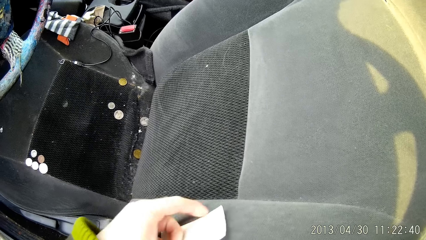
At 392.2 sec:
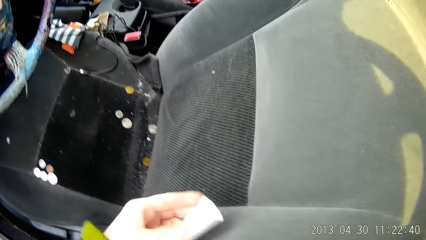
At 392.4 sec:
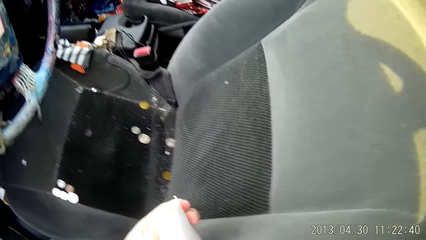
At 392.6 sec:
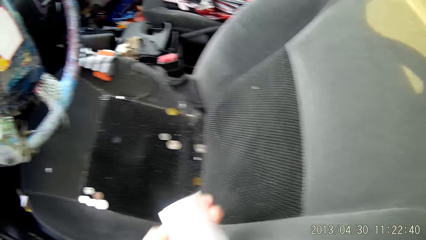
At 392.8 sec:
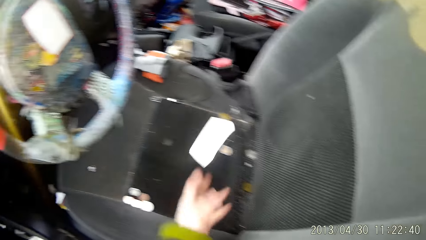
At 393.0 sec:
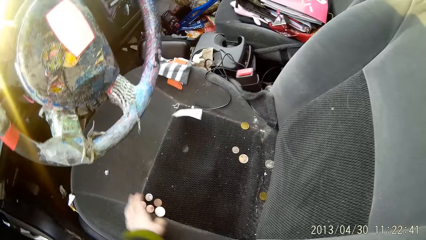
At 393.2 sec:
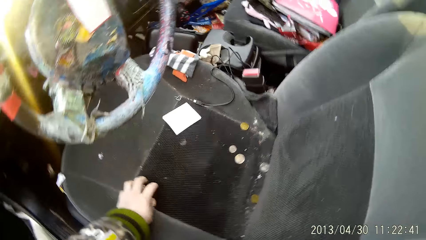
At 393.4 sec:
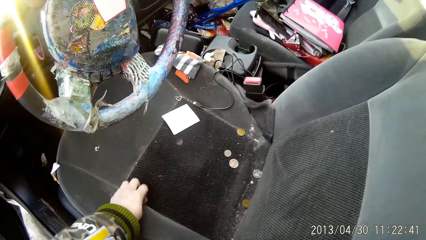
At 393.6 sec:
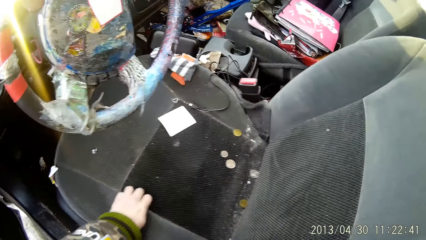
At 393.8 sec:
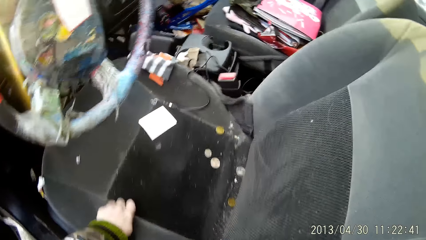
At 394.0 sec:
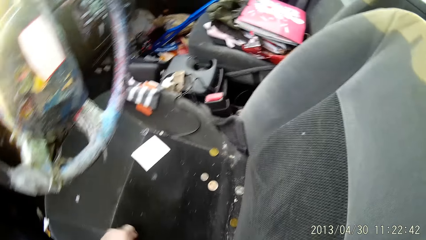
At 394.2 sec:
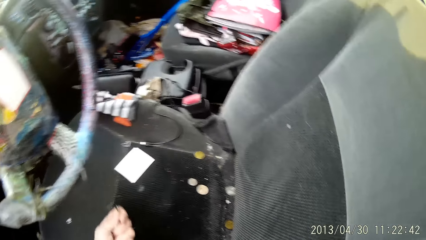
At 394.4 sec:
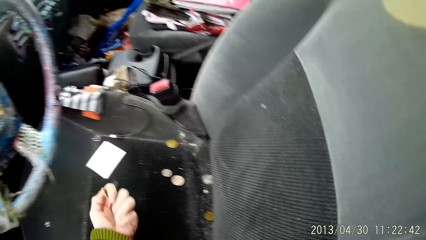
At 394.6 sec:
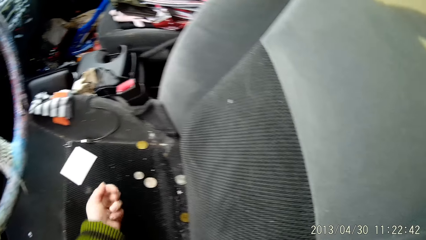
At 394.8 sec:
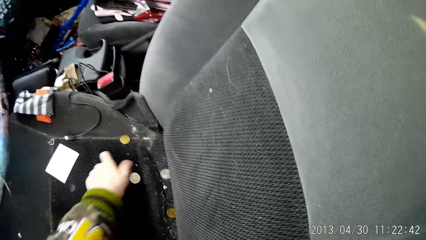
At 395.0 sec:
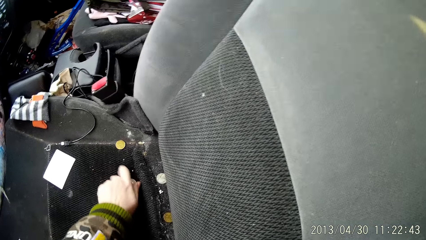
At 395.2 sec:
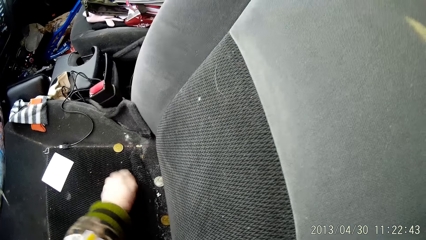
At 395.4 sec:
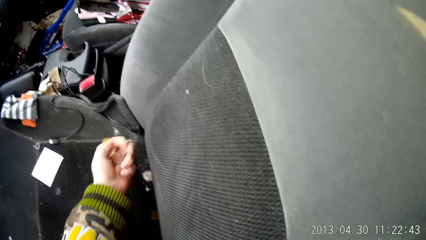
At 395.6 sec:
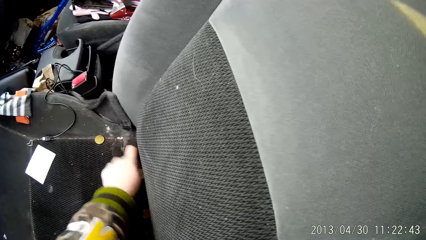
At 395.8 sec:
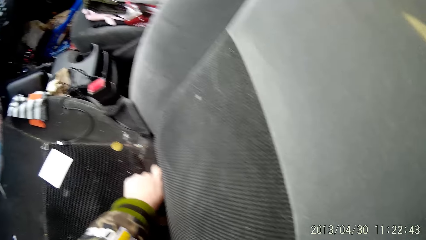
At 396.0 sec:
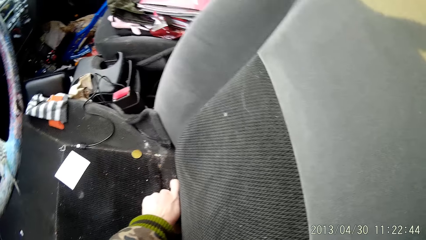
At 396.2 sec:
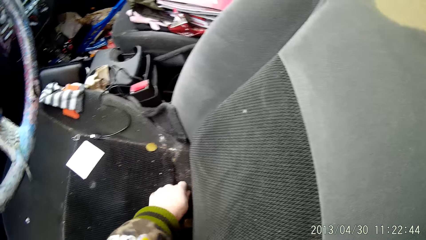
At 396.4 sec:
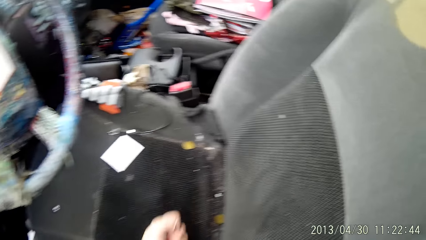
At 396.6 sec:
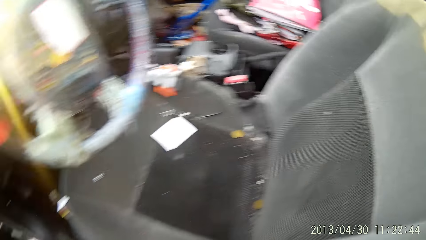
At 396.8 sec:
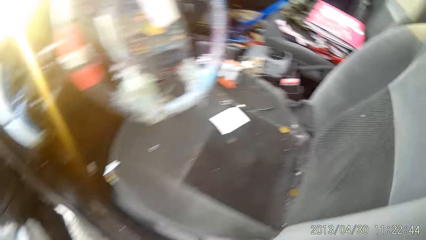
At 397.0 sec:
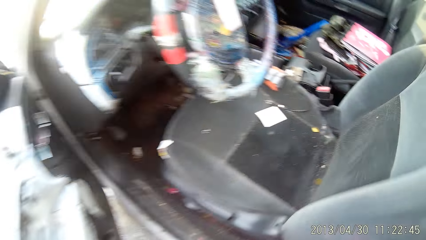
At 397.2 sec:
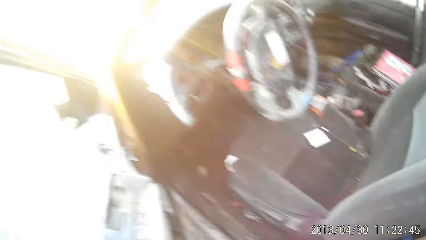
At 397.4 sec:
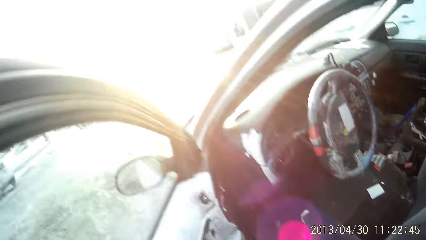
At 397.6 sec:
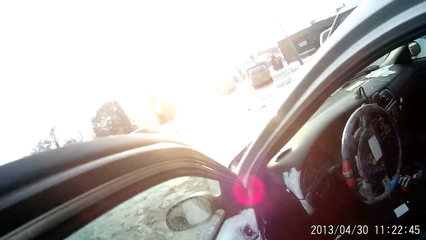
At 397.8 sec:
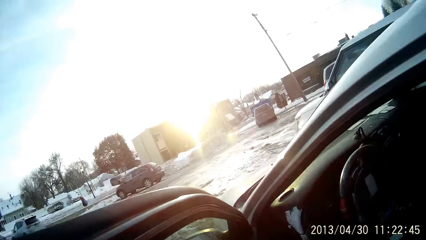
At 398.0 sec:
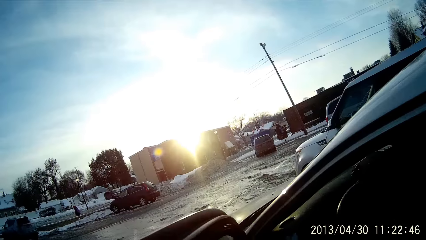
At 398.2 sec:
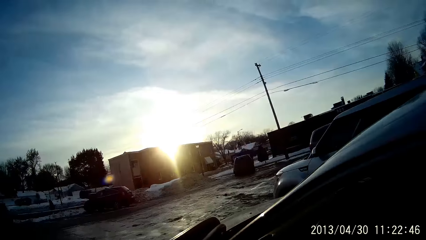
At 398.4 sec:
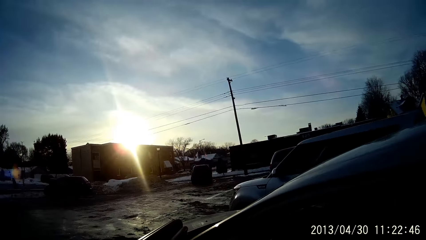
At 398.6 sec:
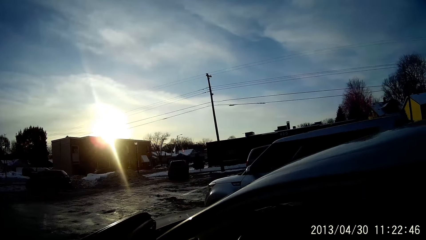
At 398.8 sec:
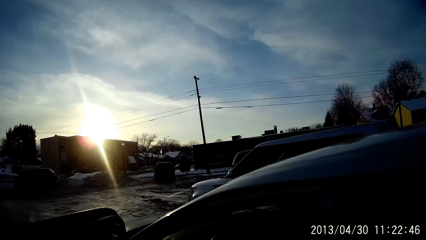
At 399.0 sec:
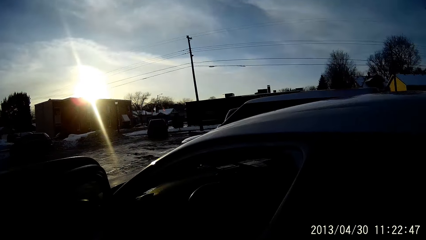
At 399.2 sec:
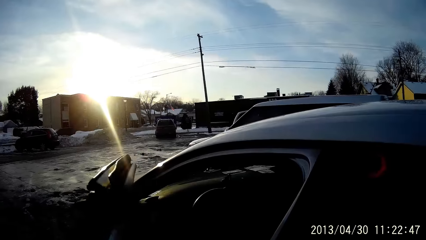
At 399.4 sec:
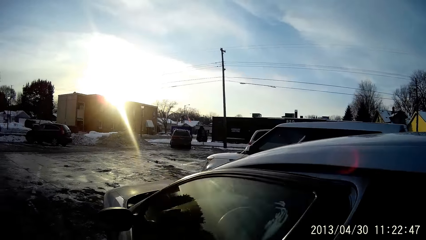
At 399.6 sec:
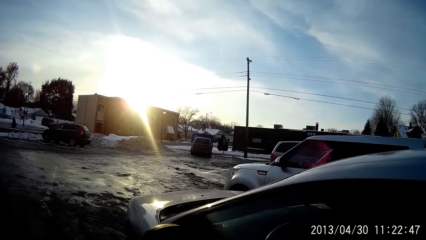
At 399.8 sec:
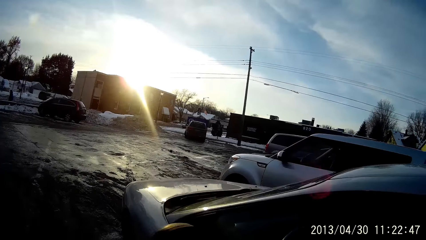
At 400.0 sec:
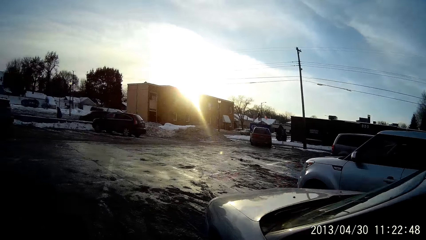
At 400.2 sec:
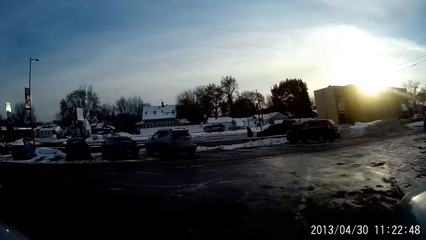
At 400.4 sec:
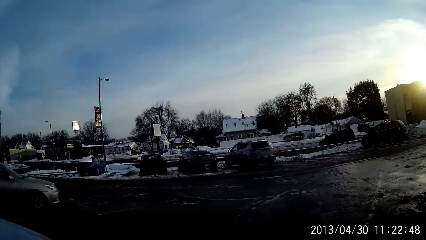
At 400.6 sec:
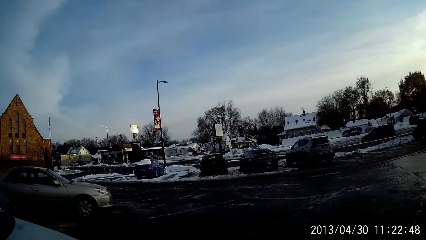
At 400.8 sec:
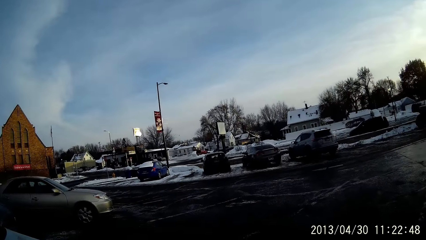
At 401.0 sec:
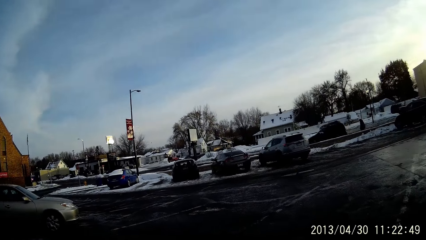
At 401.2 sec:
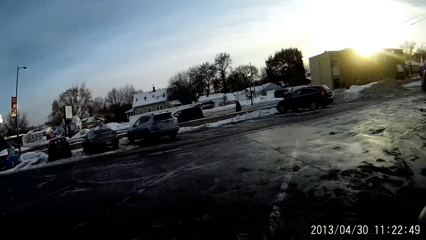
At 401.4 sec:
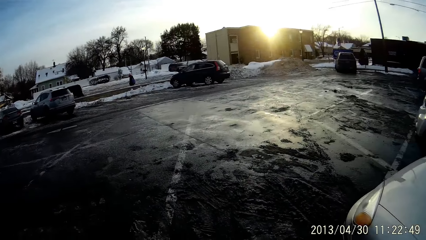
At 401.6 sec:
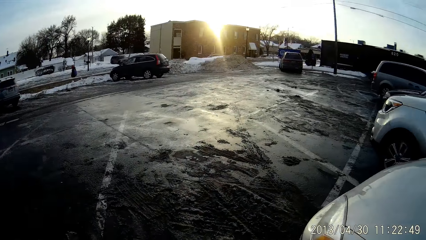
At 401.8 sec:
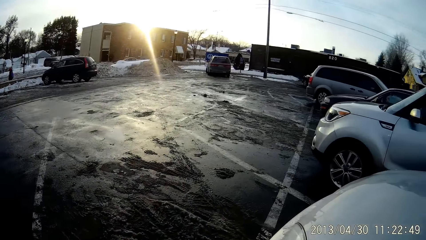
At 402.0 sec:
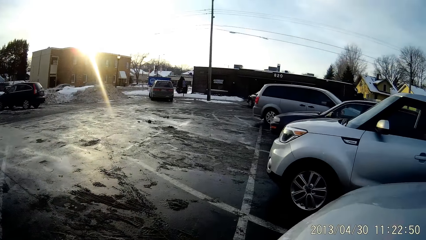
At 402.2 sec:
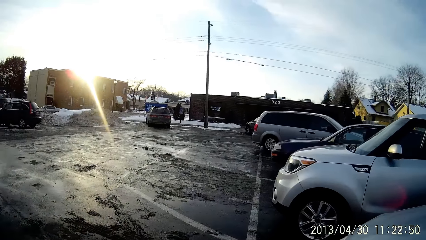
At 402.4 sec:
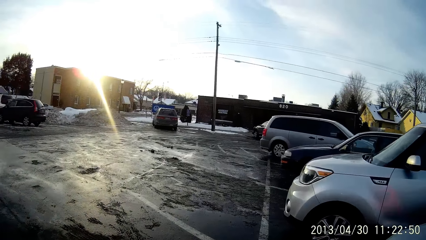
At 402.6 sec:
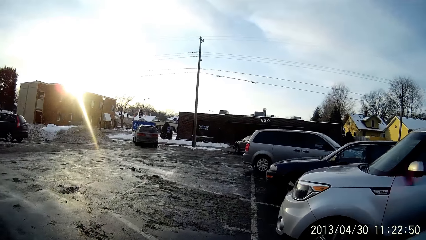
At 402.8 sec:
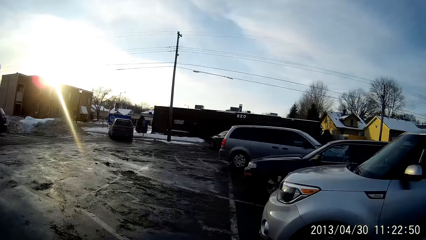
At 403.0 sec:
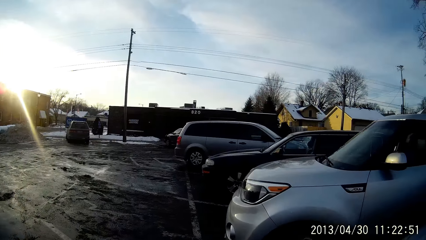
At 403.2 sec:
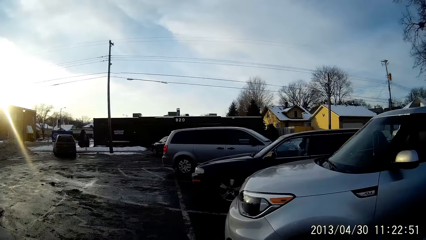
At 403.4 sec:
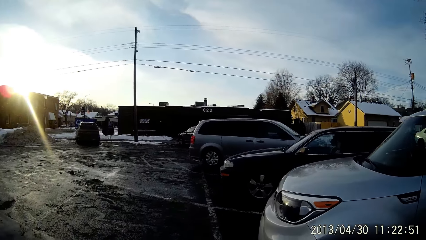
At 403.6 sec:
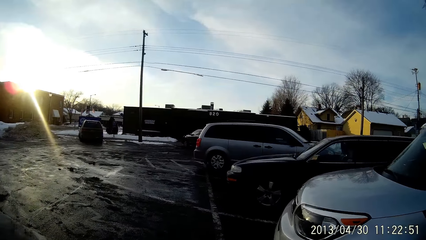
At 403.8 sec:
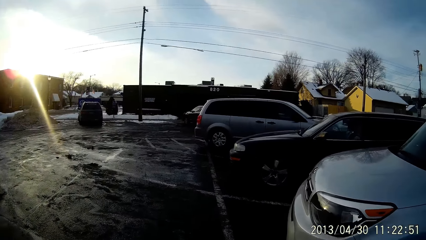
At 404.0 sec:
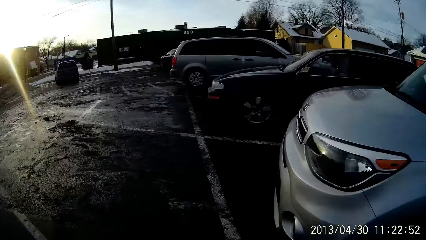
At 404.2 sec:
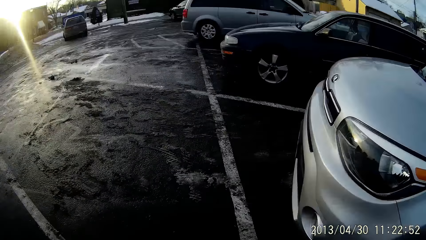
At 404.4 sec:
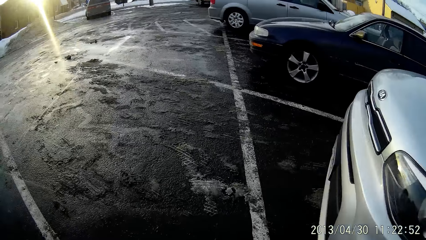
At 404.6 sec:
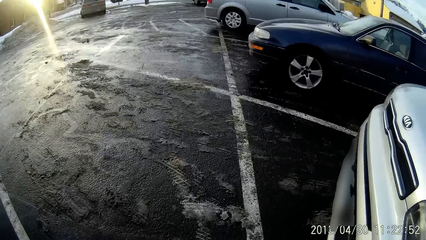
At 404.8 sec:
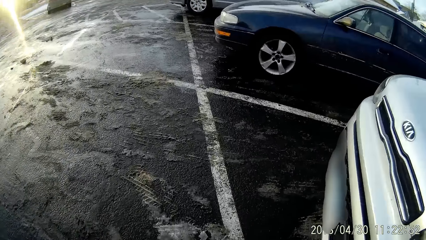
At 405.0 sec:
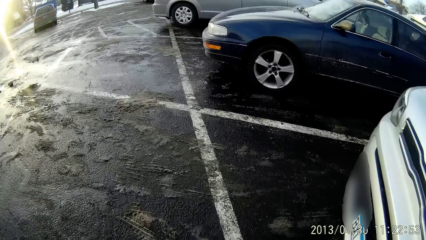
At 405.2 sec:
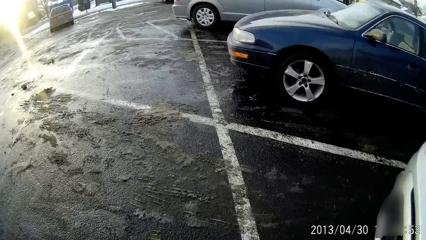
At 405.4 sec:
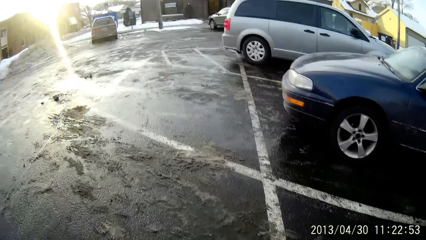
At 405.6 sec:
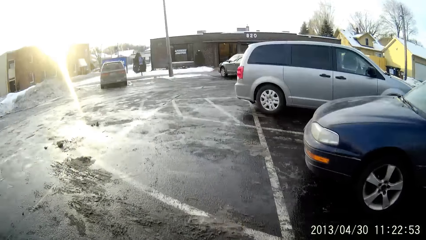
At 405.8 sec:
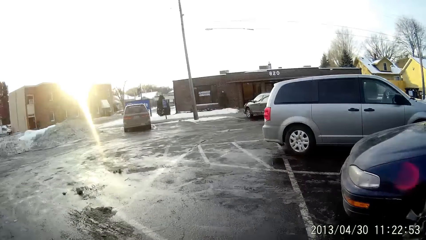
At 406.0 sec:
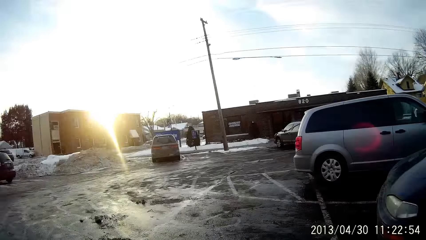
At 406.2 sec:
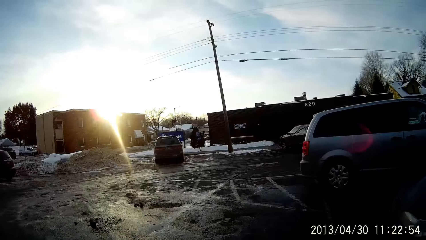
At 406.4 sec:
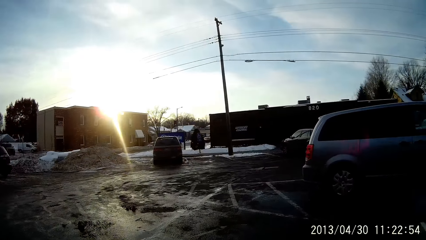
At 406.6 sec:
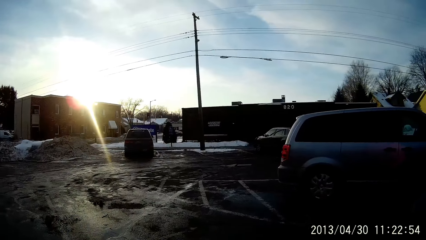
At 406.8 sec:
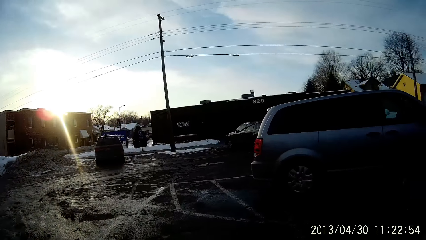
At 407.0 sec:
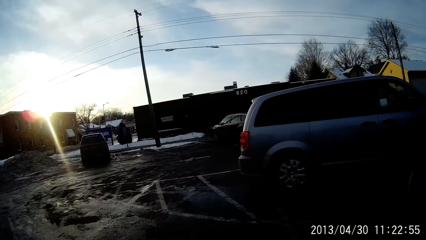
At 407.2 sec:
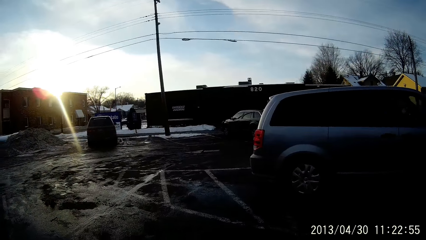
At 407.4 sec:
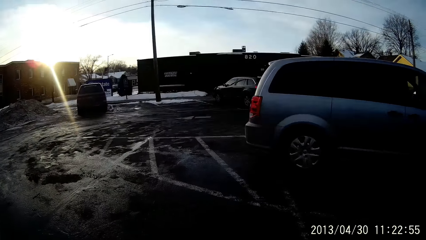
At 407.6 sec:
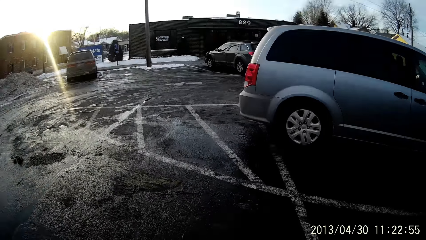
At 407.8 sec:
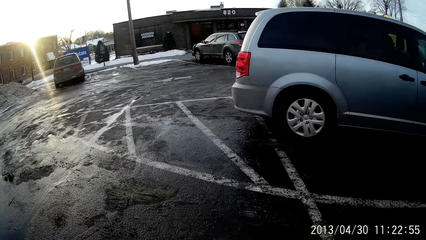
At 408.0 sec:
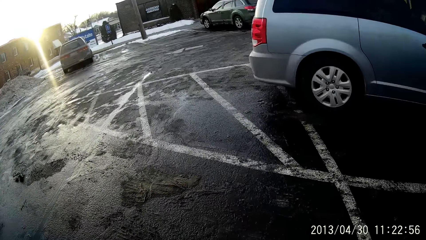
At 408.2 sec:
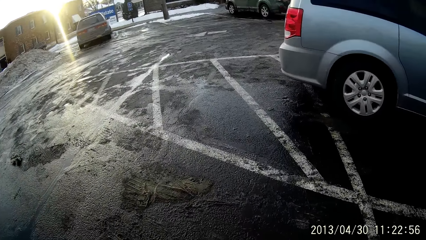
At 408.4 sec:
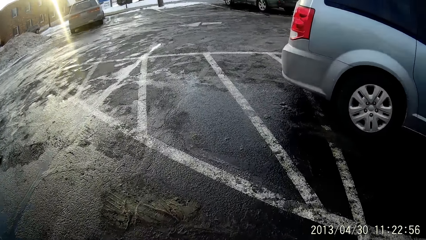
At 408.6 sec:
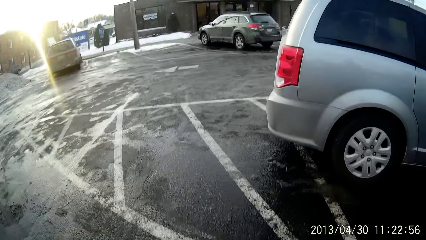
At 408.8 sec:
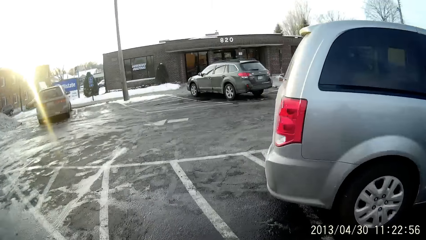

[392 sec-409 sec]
The camera wearer holds a paper. She throws the piece of paper on the car seat with her left hand. She picks up coins from the car seat with her left hand. She closes the car door with her left hand. She walks through a parking lot.
